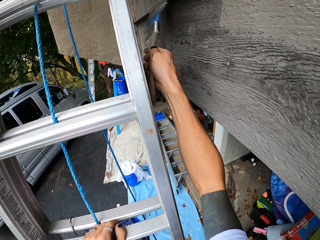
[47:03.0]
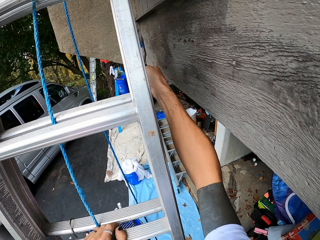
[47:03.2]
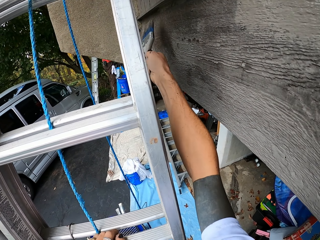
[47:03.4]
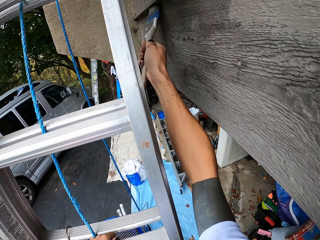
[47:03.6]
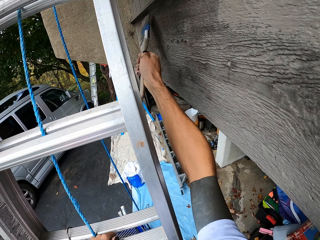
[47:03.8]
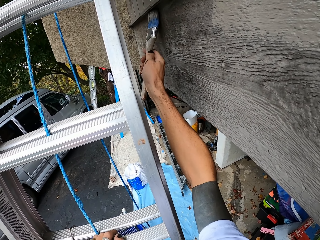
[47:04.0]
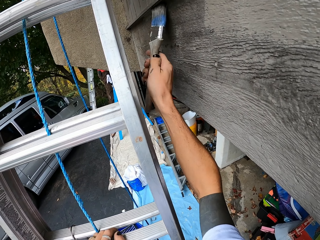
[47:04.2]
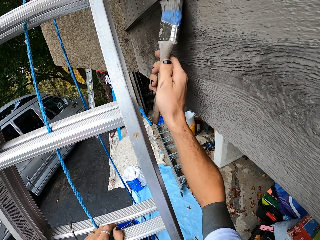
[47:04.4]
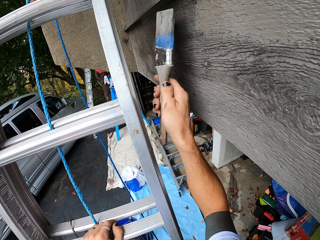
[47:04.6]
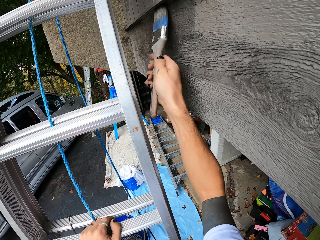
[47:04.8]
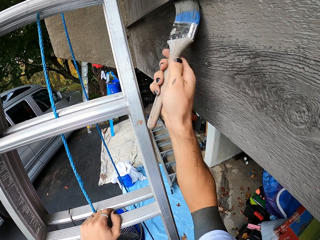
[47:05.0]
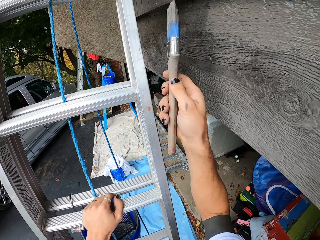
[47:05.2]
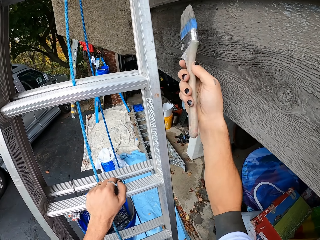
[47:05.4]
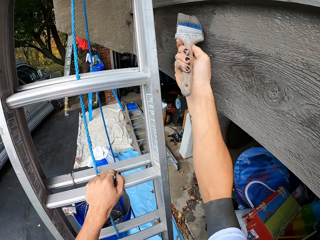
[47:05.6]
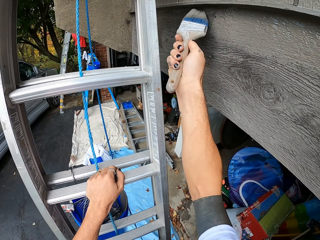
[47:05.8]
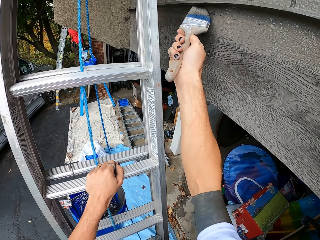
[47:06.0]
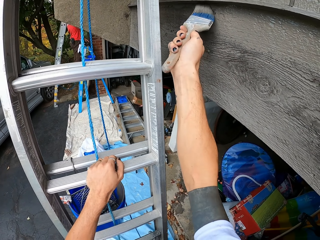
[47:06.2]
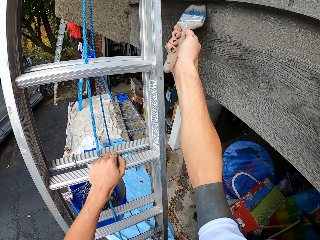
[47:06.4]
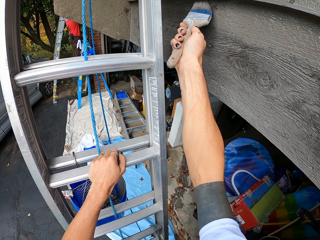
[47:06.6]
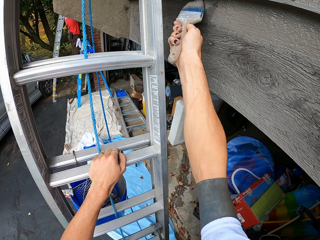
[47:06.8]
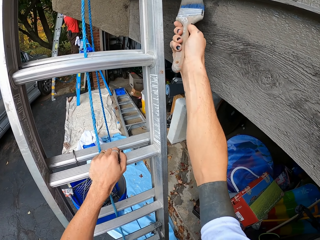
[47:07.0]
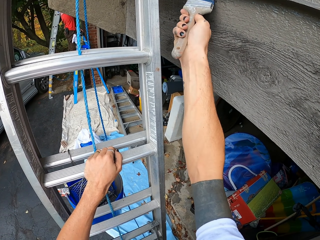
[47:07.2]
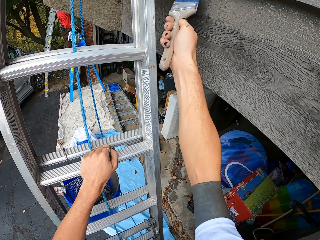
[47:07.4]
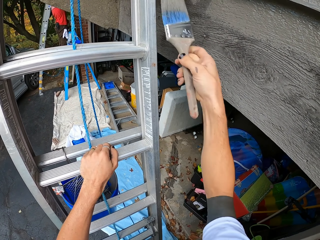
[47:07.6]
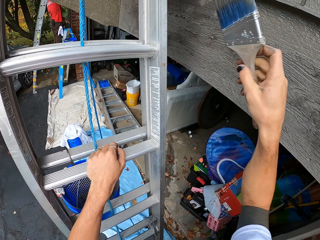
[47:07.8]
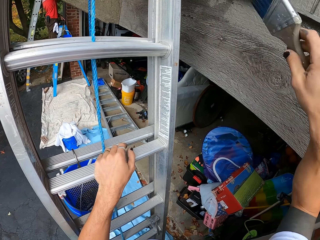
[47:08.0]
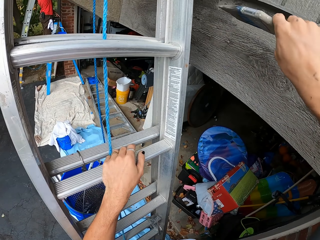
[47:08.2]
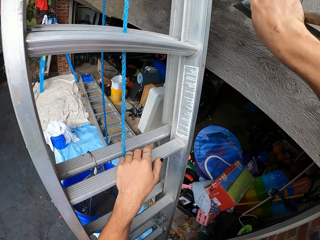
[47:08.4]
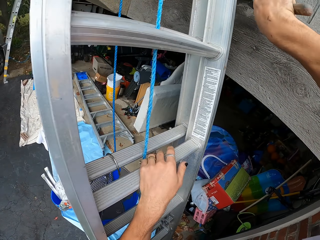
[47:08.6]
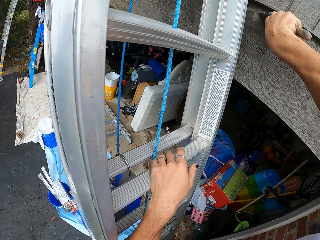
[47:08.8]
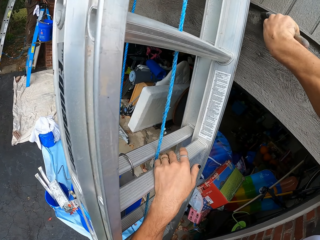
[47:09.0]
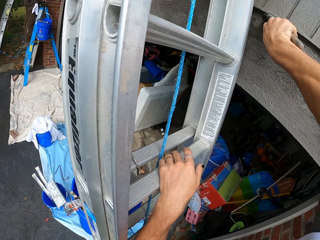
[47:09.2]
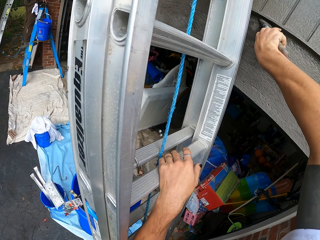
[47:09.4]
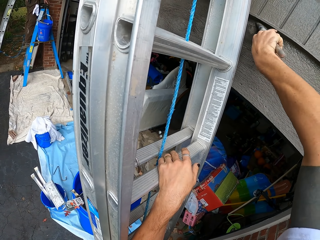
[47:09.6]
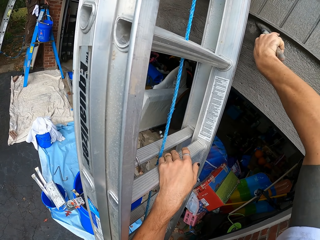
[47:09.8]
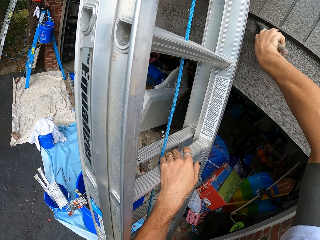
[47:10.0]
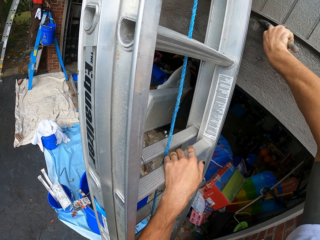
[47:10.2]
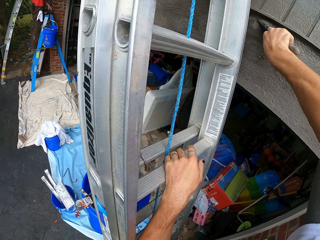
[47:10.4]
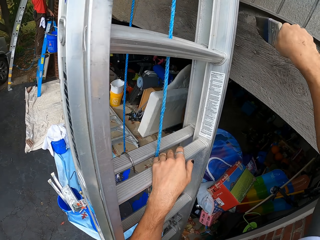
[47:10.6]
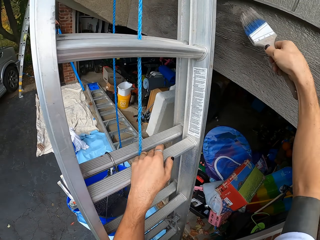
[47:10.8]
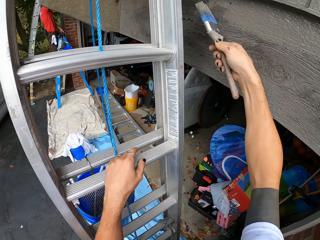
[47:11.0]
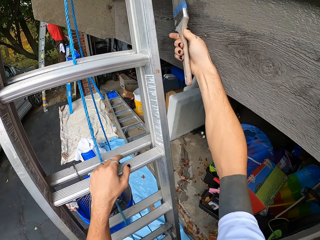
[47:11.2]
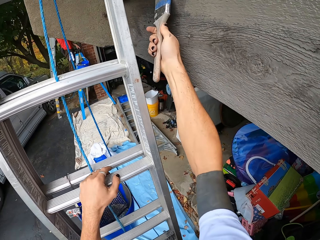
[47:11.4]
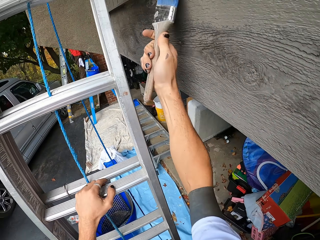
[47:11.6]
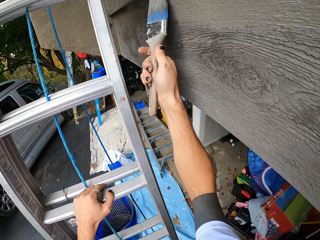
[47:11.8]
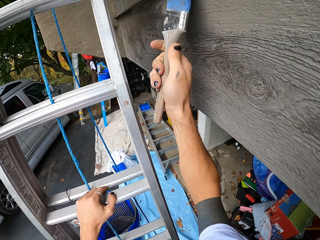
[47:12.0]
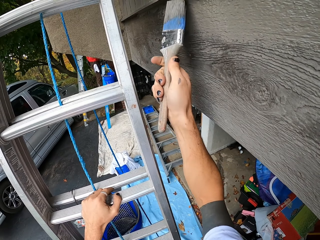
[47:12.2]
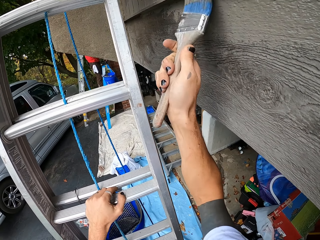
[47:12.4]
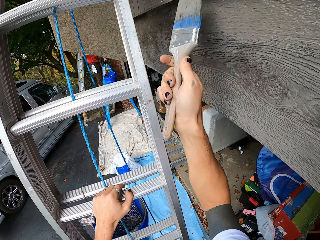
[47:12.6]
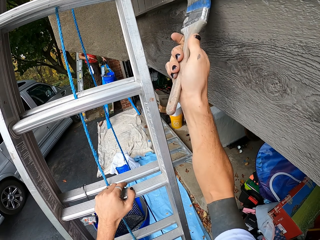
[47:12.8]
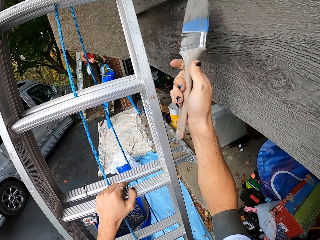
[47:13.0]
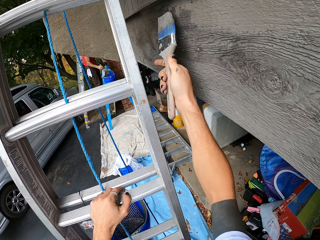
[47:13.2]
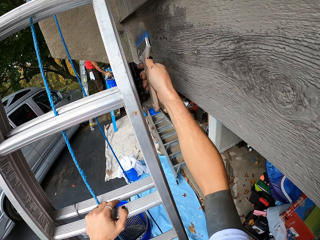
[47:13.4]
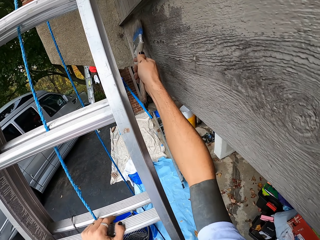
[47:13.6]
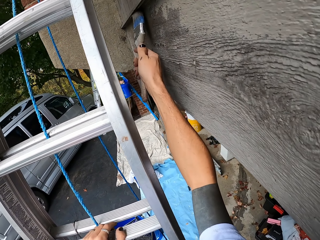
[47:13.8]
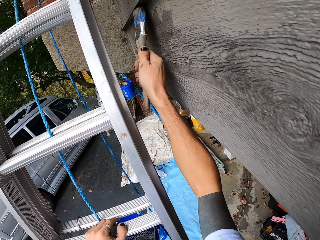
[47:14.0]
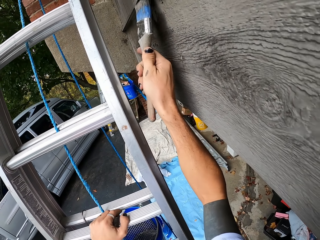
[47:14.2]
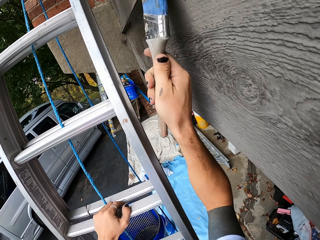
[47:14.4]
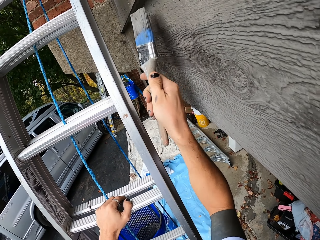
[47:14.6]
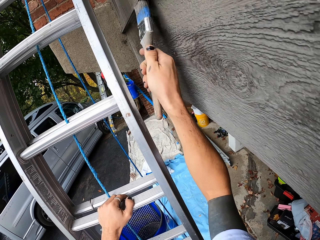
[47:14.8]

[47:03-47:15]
The camera wearer paints the wall. They paint the wall repeatedly.

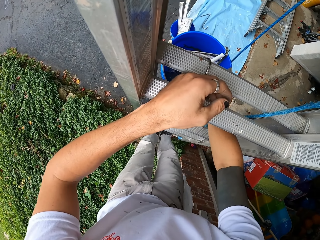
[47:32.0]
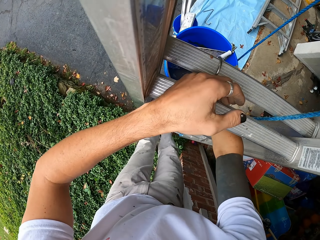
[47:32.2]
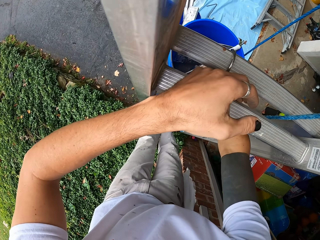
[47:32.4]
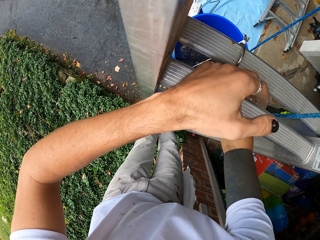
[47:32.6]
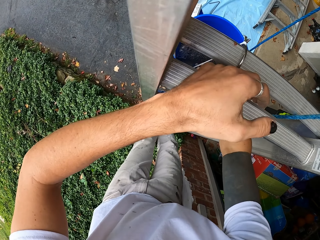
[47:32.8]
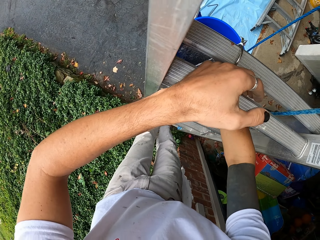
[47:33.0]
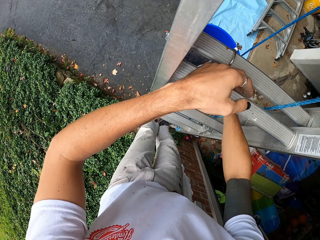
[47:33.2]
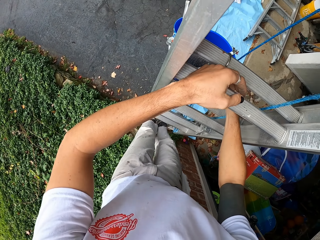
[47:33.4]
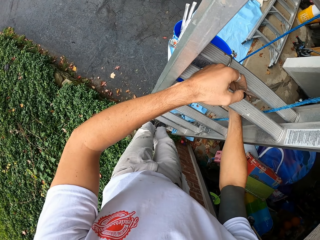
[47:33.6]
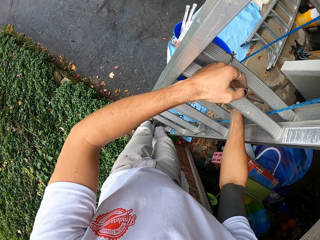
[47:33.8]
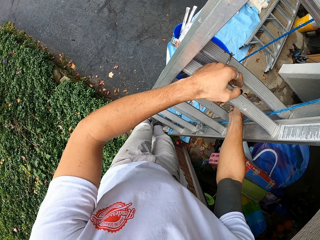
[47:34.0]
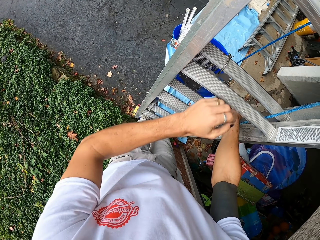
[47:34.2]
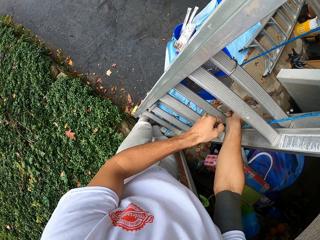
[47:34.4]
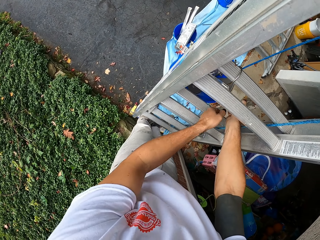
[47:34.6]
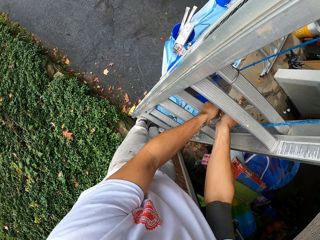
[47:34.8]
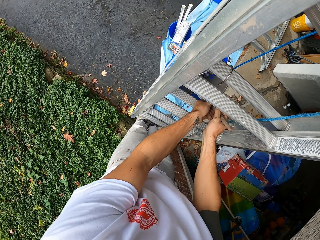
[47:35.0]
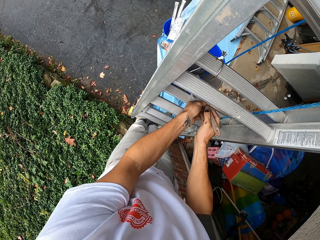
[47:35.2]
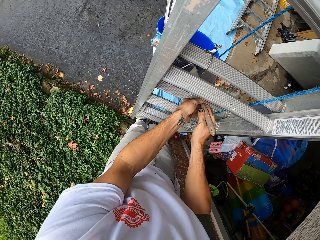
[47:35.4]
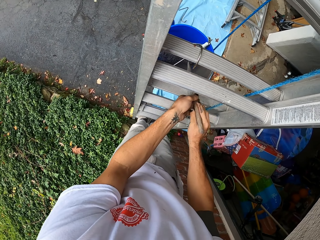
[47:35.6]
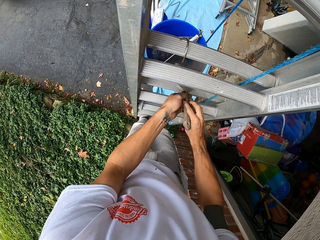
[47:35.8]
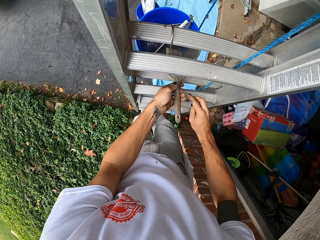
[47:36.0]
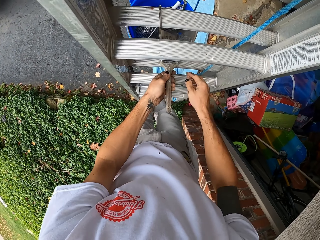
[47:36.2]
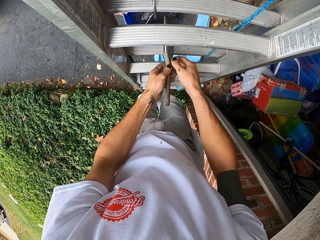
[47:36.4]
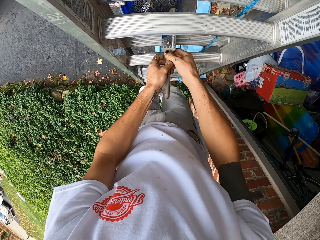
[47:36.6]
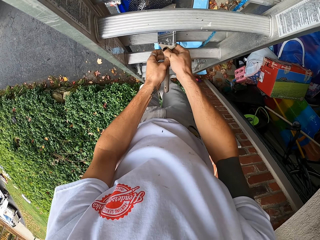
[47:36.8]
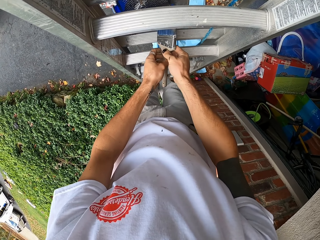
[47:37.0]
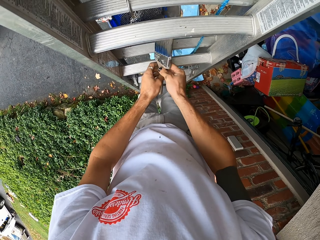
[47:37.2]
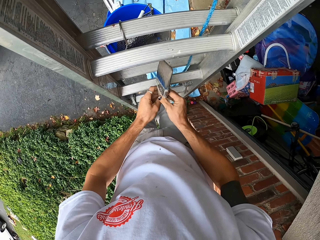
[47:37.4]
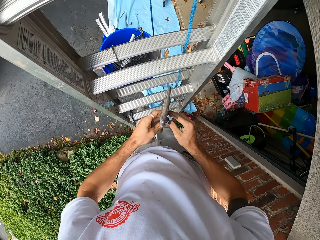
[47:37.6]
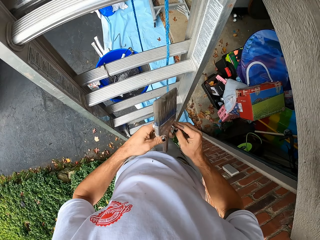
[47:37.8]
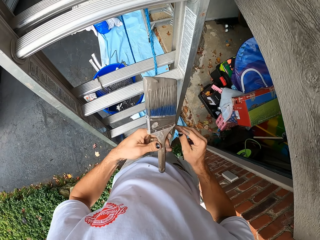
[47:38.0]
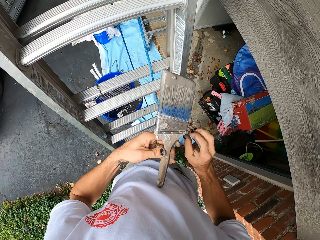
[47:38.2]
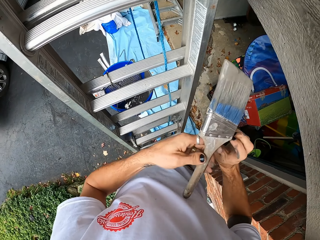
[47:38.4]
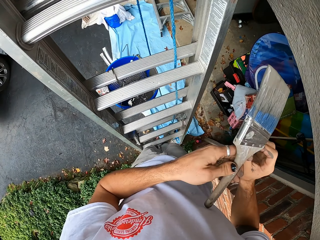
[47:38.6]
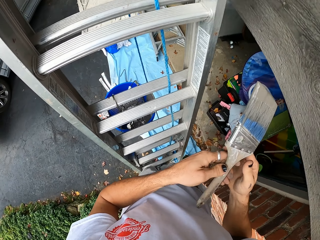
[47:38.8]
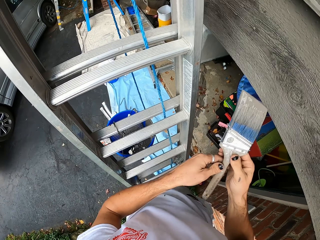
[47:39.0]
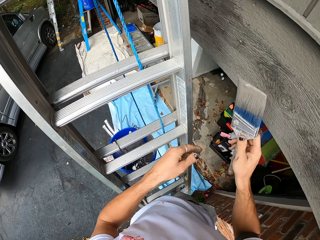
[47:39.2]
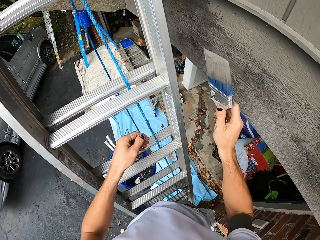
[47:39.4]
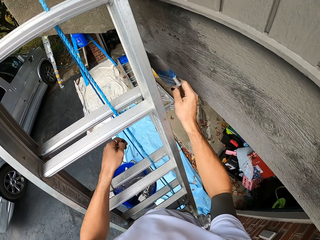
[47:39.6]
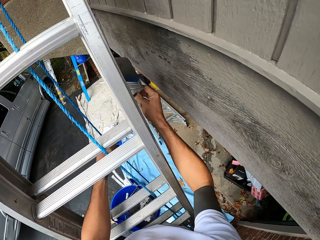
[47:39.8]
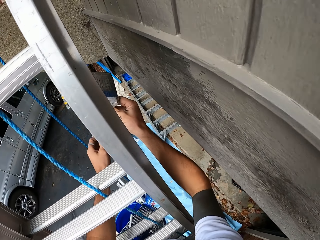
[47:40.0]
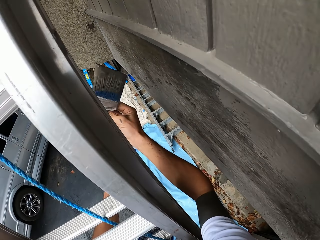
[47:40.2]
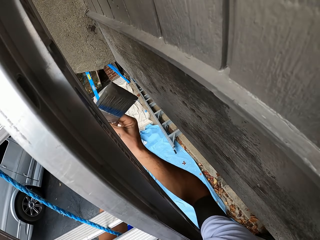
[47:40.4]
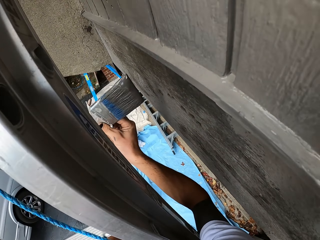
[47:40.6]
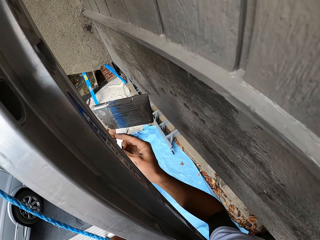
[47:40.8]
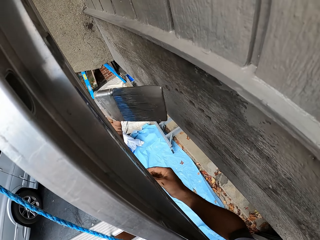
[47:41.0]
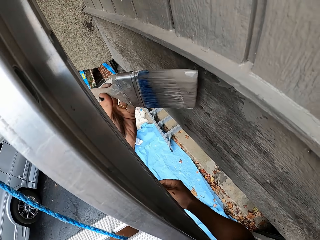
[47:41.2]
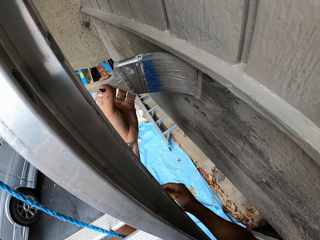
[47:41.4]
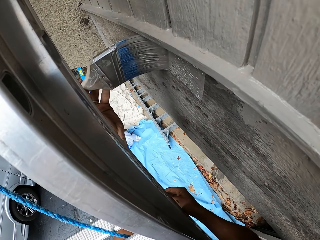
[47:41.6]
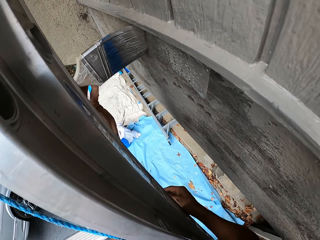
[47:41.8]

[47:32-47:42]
The camera wearer dips the brush into the paint. They hold the brush with both hands. They touch the brush. They take the brush to the right. They hold the brush with the left hand. They paint the wall.
